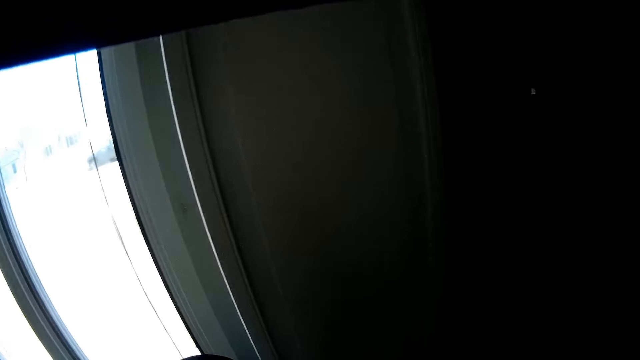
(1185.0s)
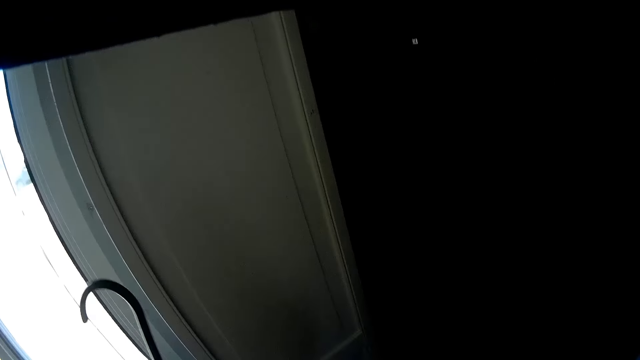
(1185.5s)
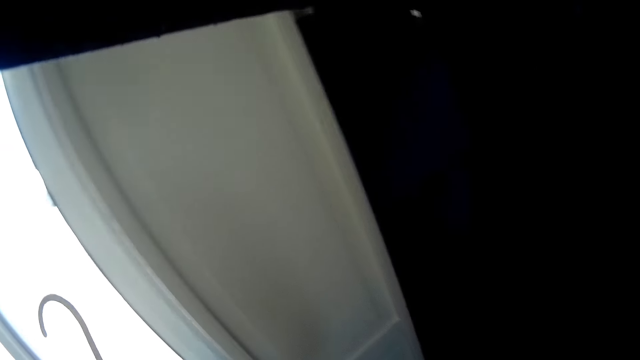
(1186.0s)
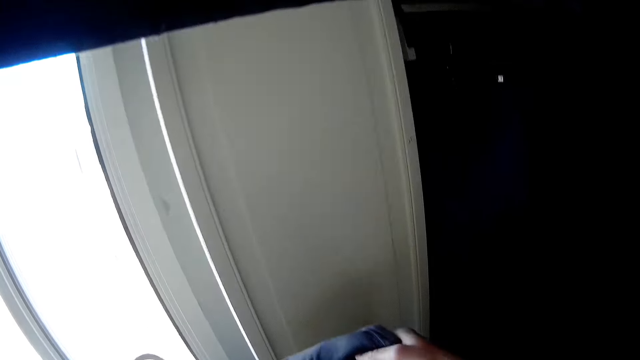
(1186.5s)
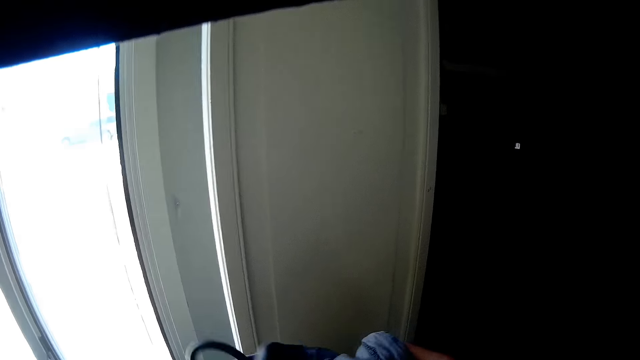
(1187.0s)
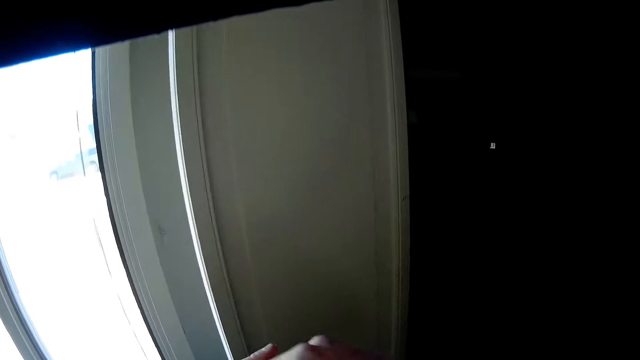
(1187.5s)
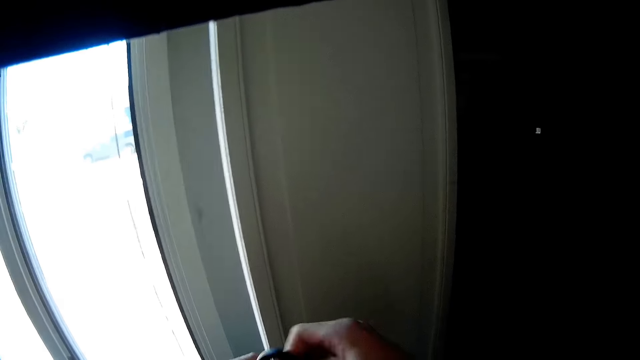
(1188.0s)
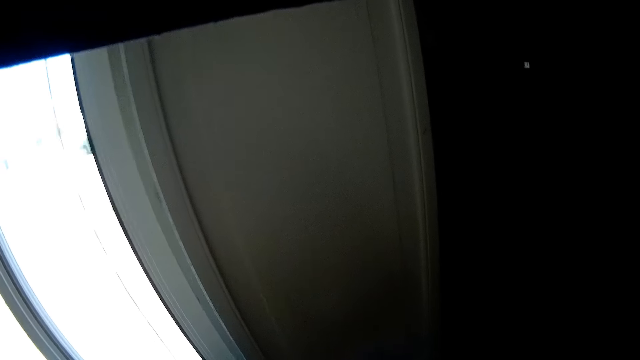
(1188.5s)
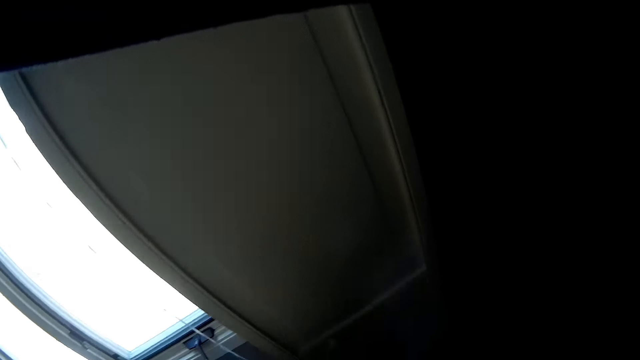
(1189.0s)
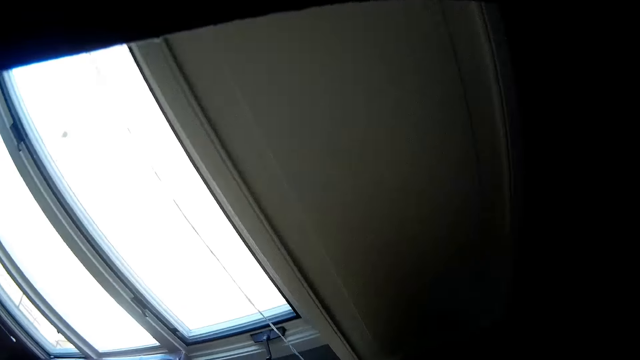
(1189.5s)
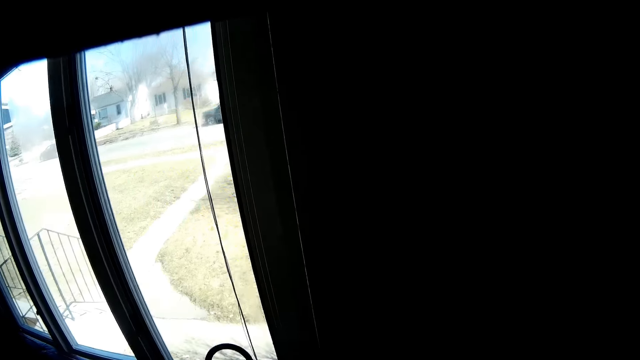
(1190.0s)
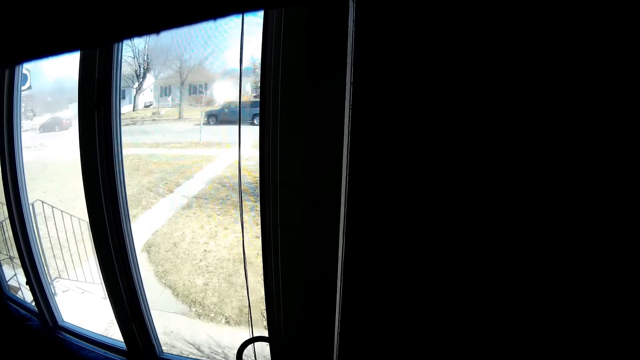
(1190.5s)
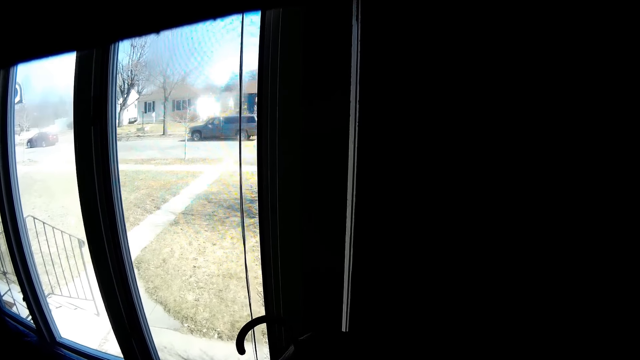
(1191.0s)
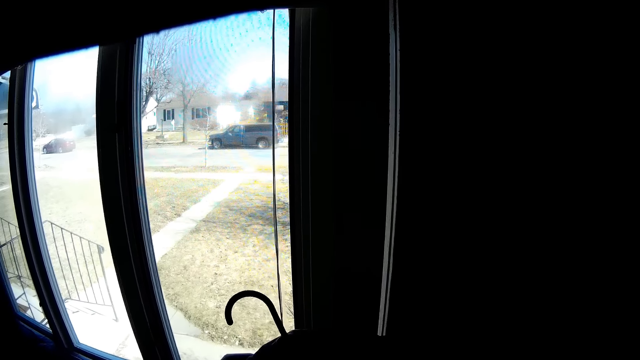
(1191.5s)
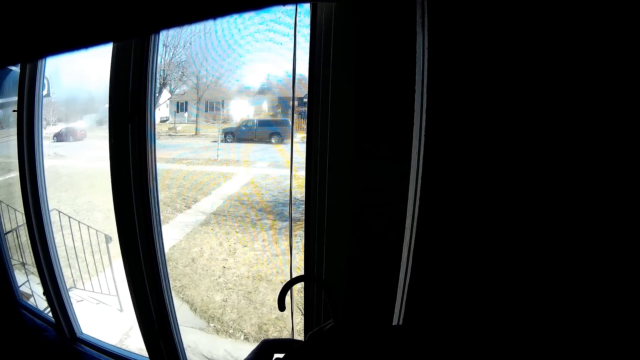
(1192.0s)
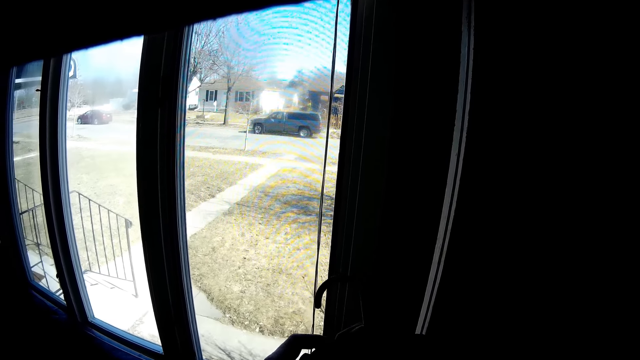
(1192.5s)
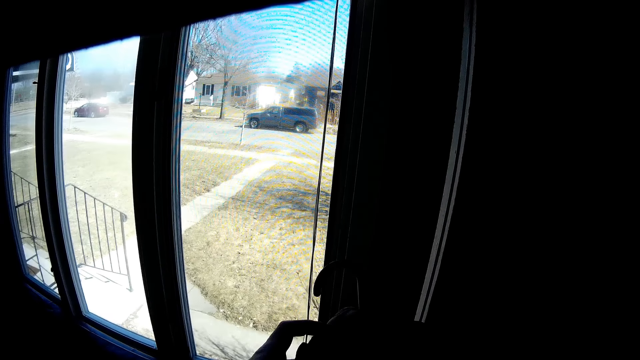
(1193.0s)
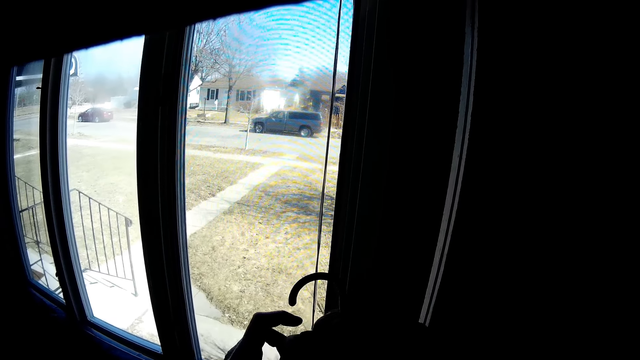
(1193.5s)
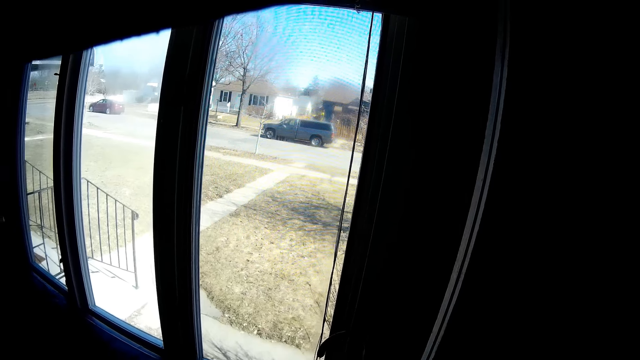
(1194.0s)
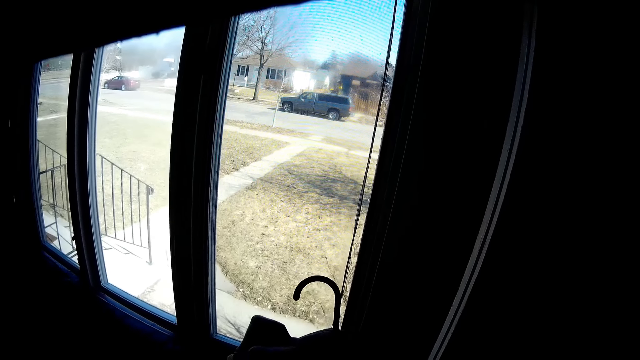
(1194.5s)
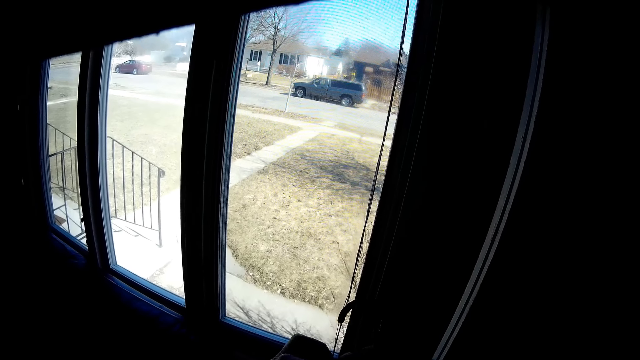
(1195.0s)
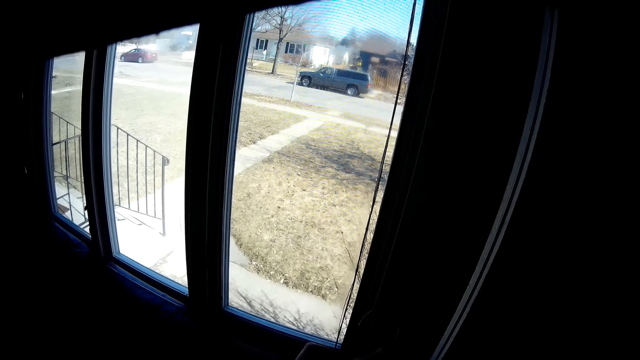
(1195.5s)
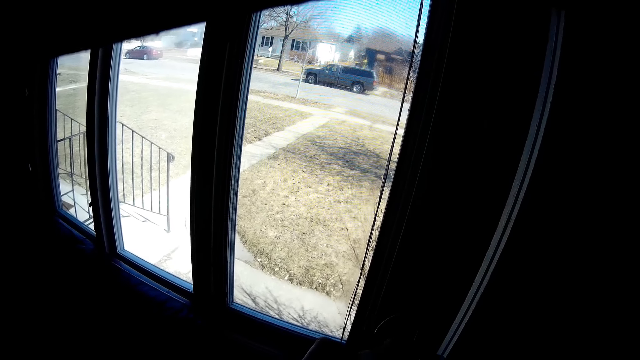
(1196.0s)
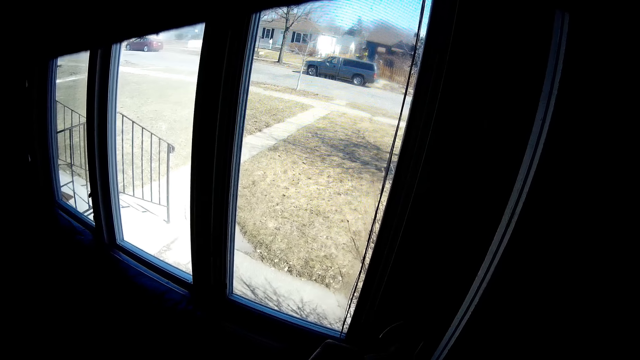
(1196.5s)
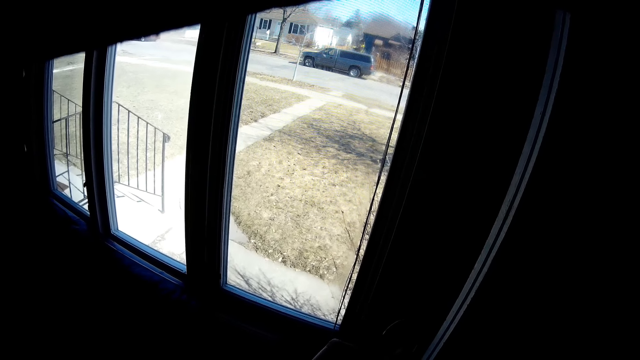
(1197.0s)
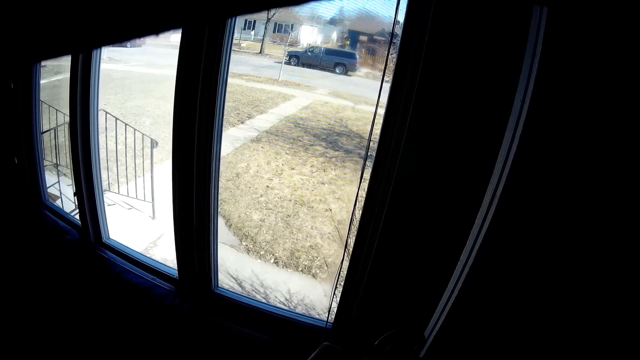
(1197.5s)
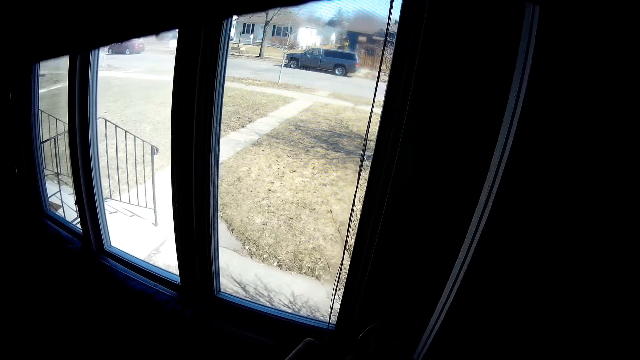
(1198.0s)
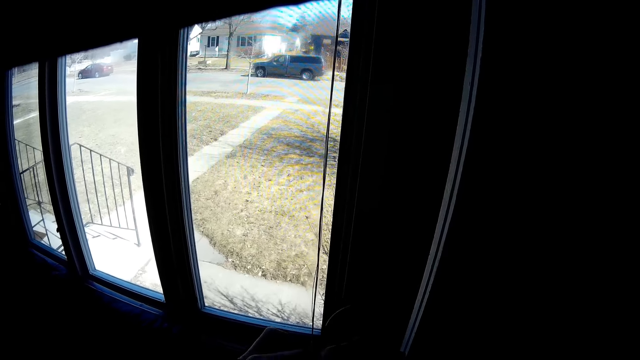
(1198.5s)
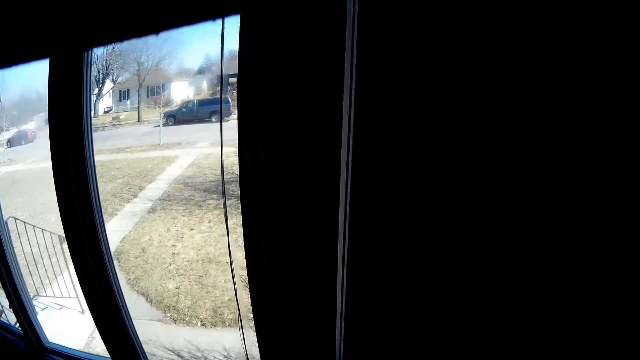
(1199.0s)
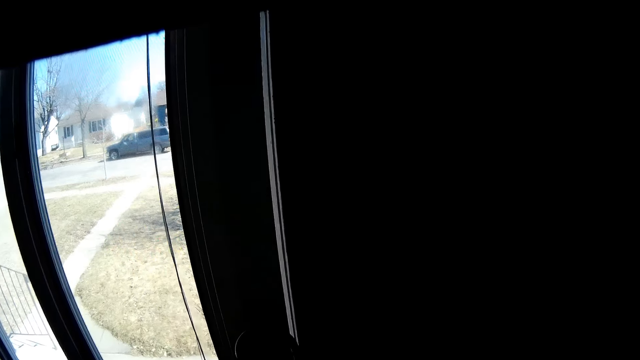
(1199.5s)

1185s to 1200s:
The camera wearer puts the jacket on the hanger. They move the hanger with a hand. They hold the jacket with a hand. They hold the jacket with hands. They stare at the window.

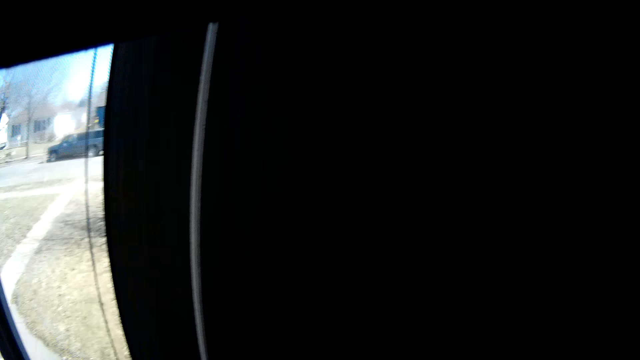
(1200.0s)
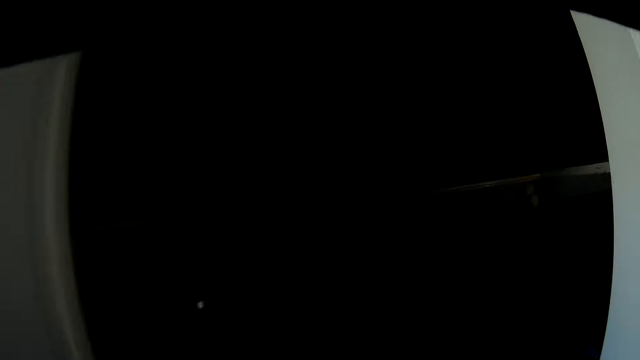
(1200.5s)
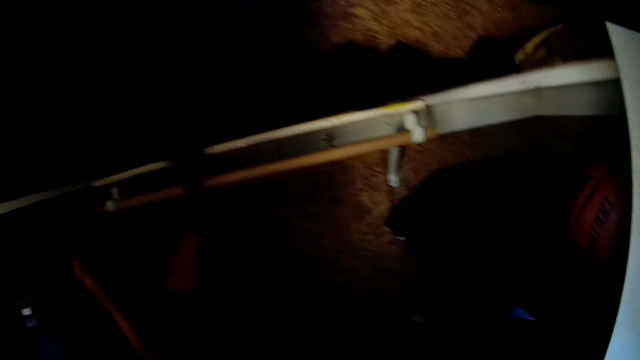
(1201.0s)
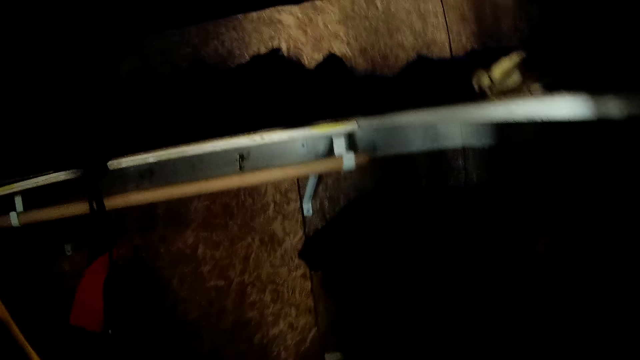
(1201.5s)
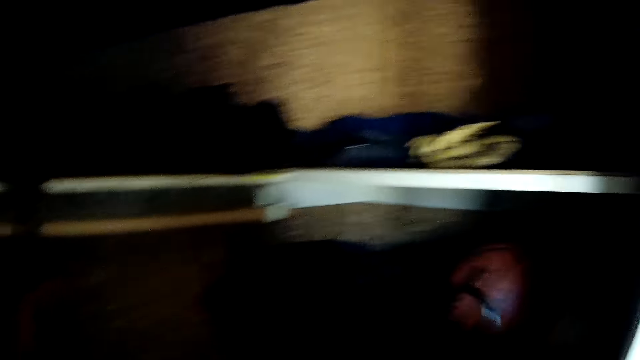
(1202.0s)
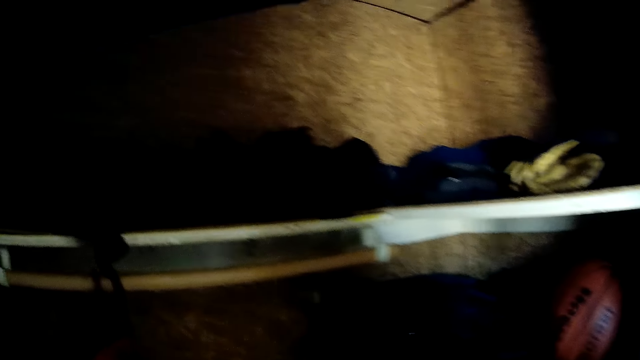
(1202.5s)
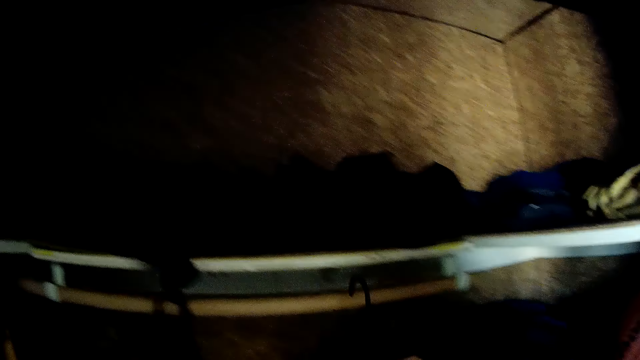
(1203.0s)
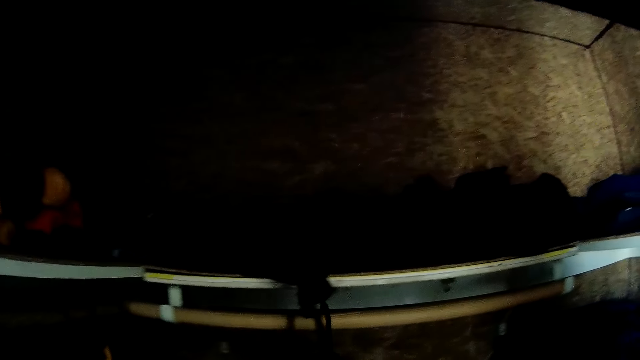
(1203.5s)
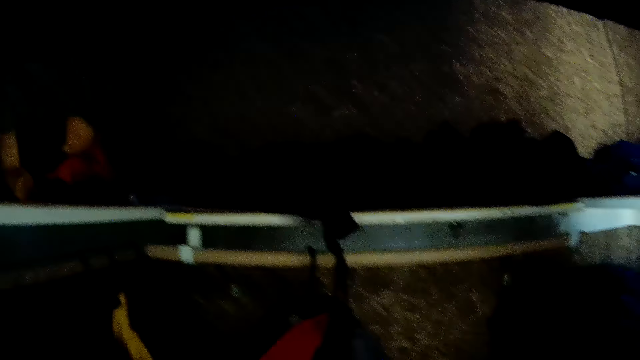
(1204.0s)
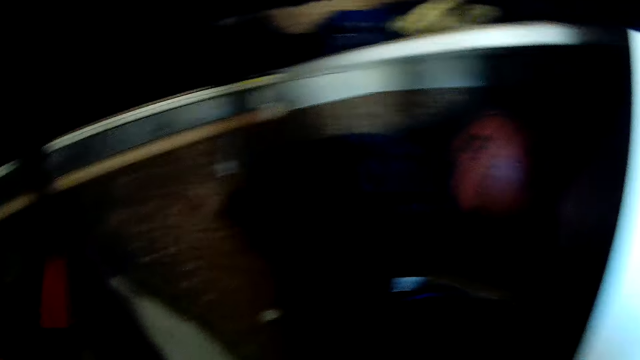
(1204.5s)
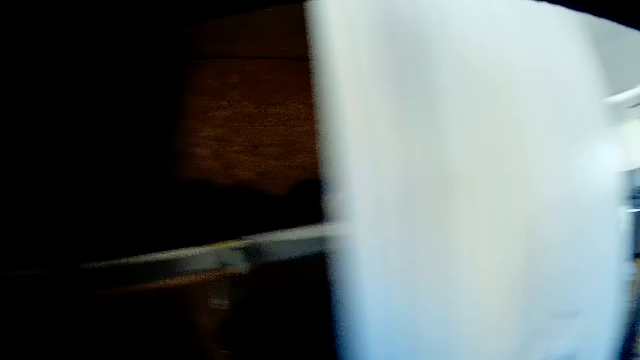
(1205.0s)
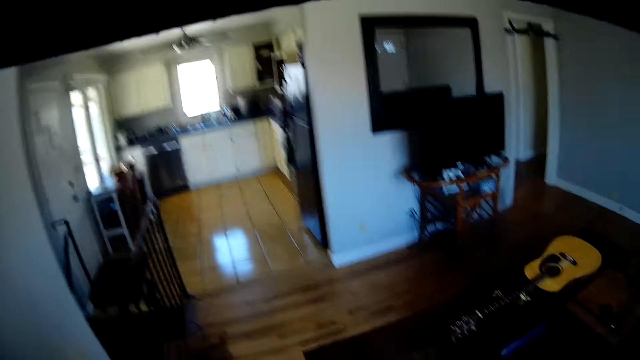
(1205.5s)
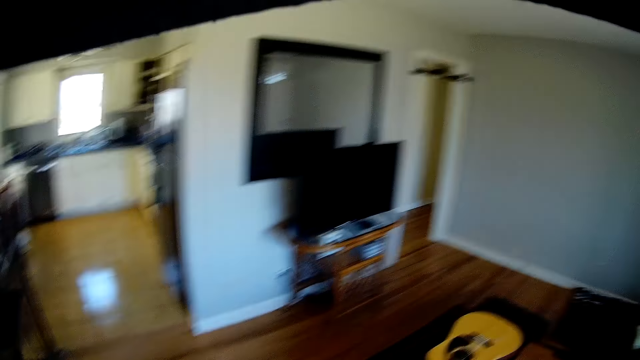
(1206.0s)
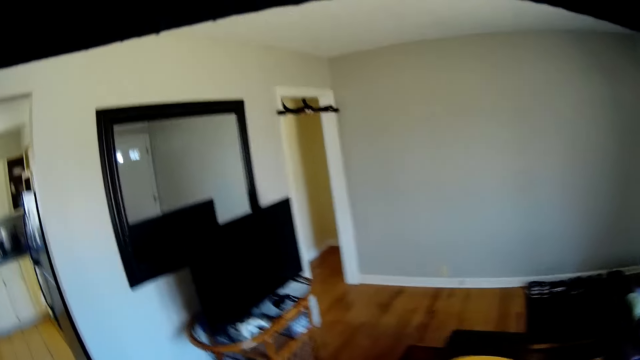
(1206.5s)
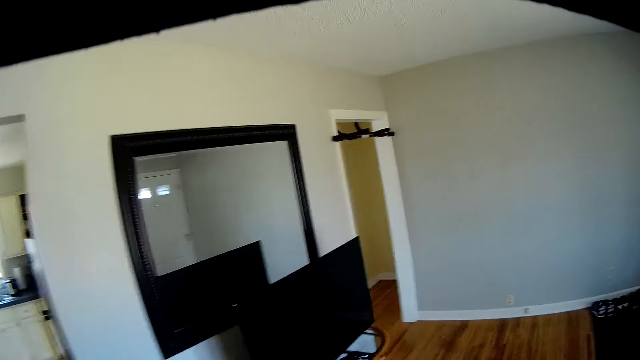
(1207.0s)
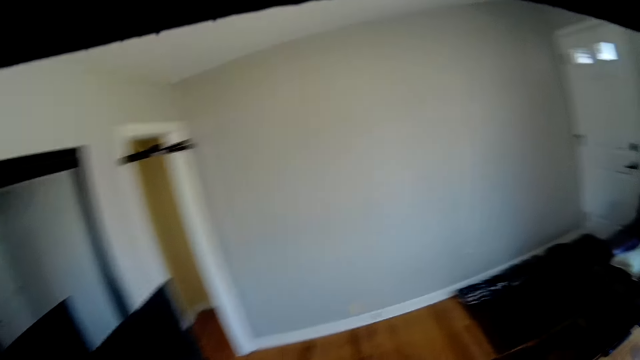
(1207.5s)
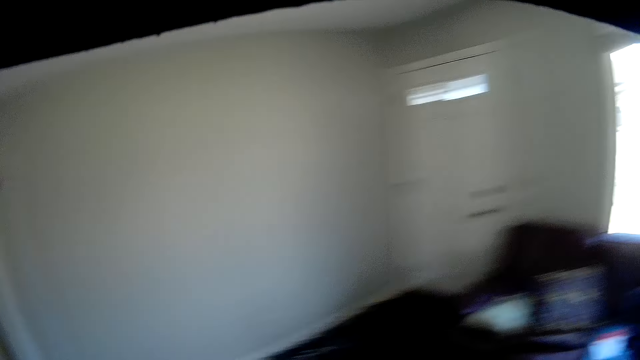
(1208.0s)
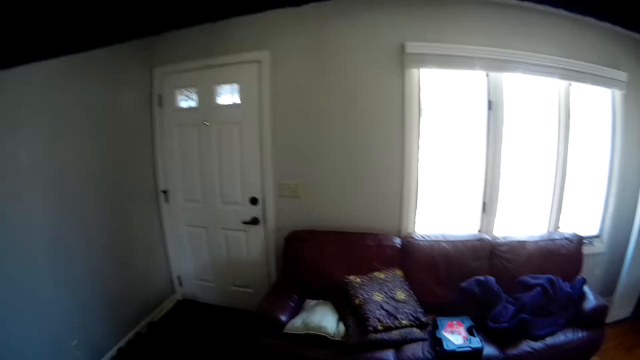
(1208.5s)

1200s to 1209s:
The camera wearer hangs the hanger back in the wardrobe with his right hand. He walks around the room.
